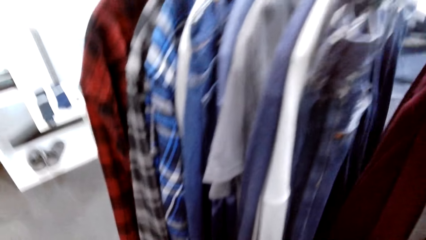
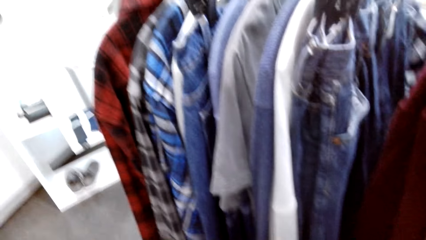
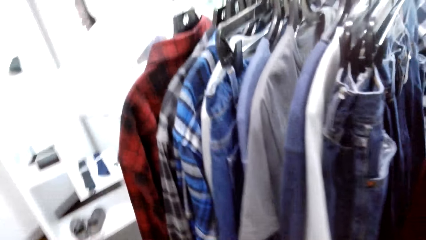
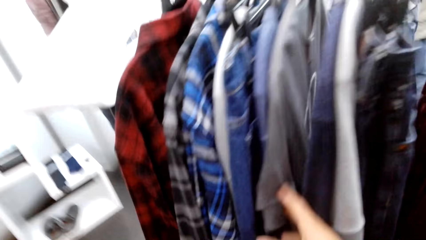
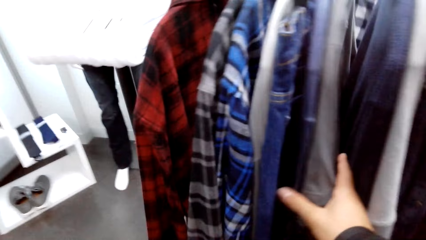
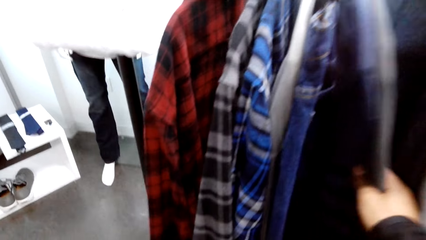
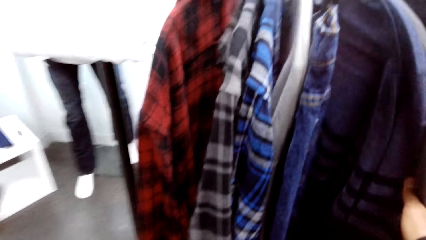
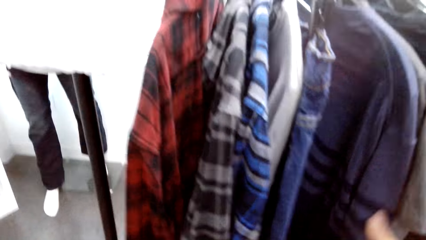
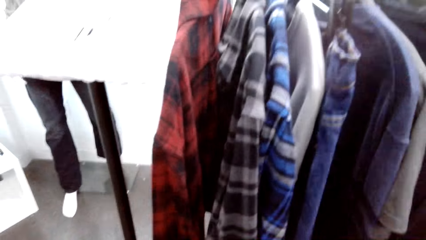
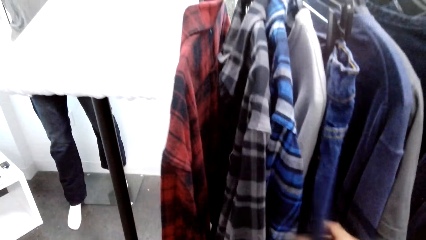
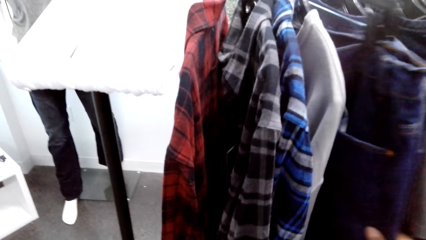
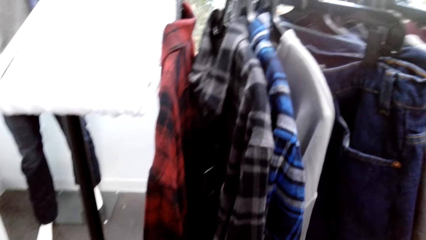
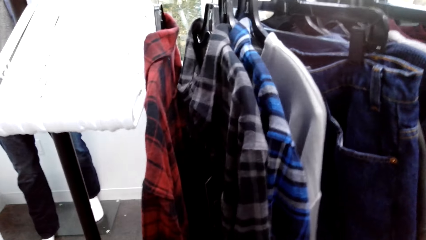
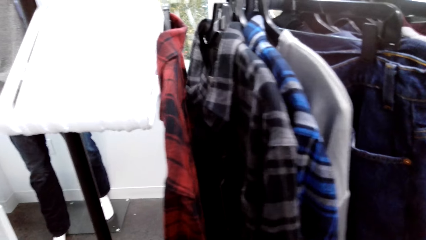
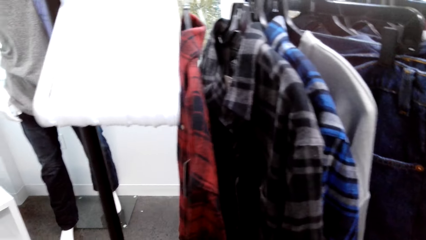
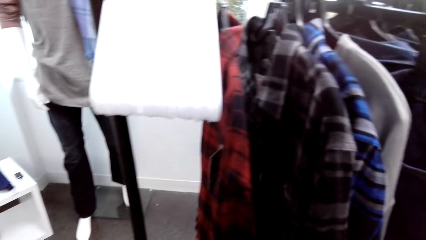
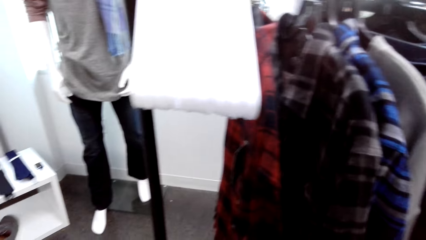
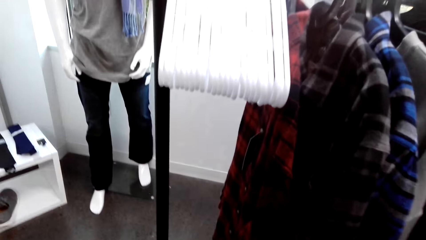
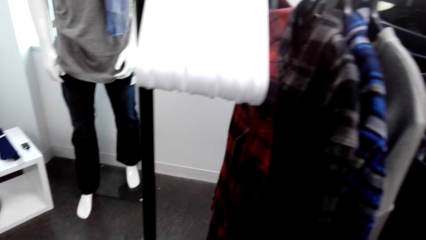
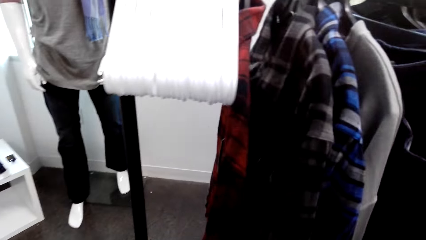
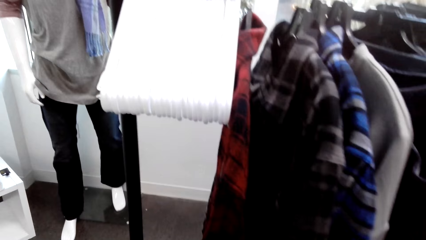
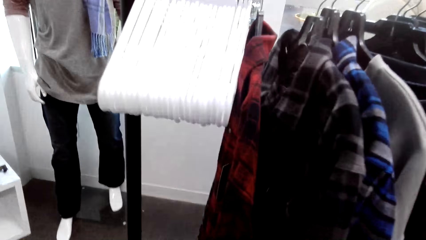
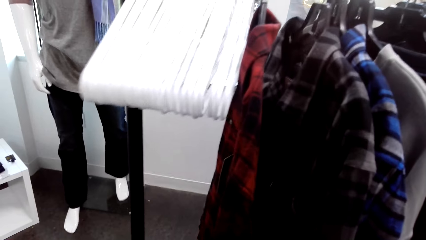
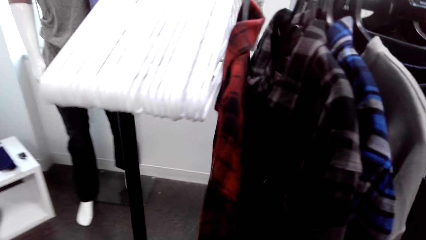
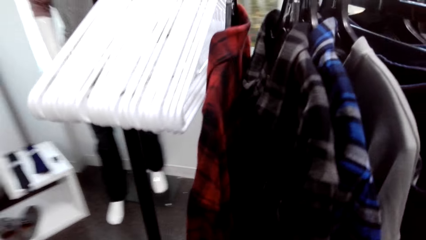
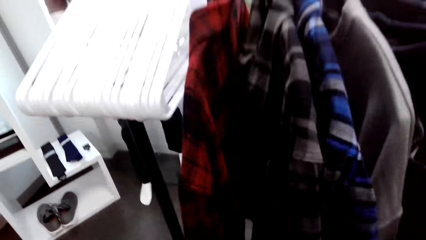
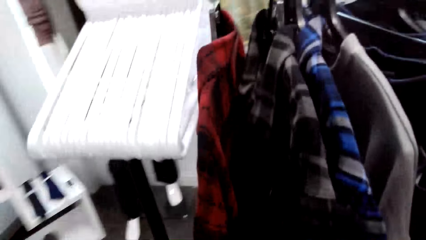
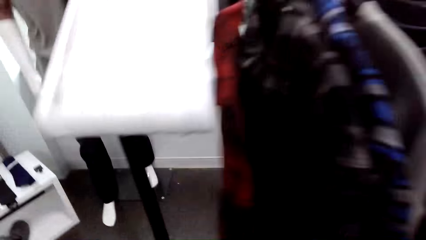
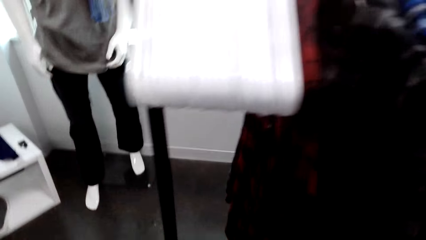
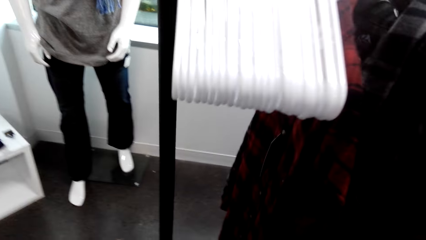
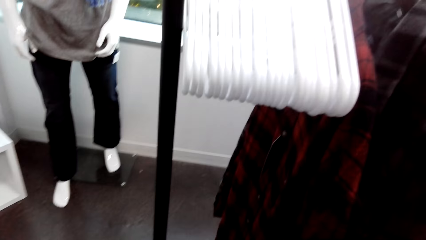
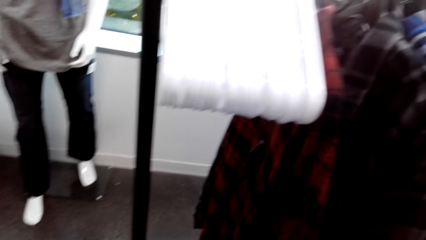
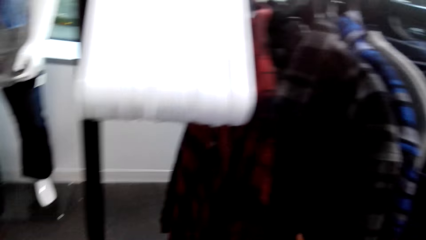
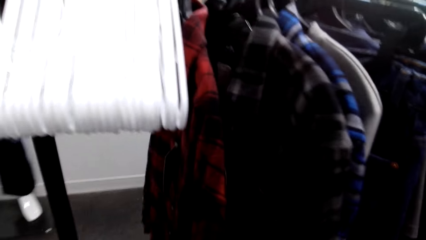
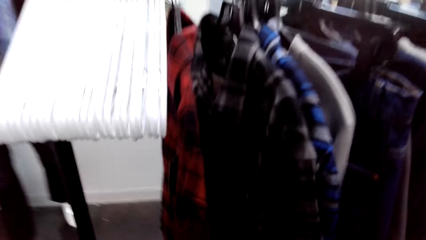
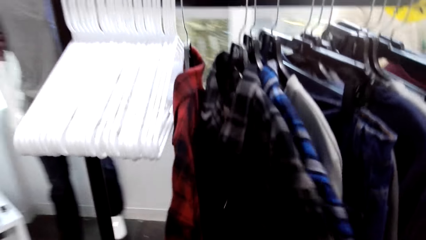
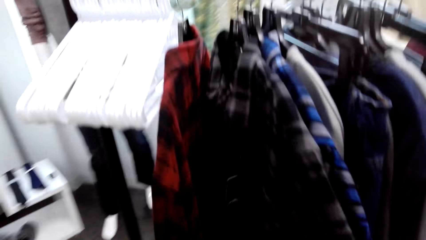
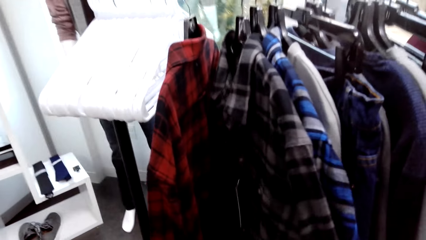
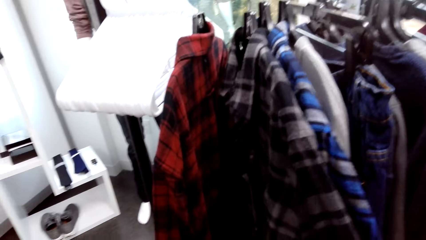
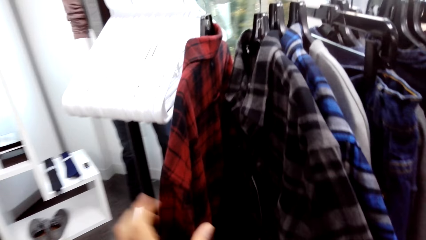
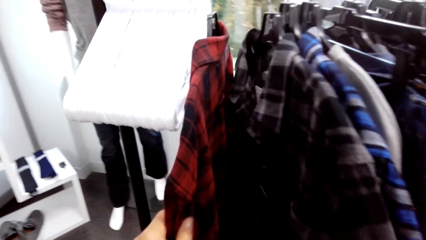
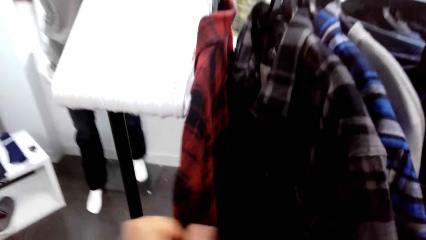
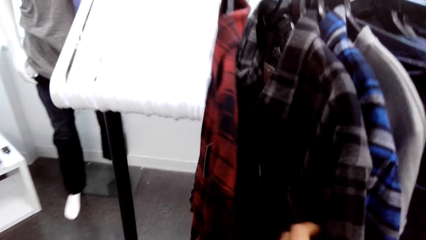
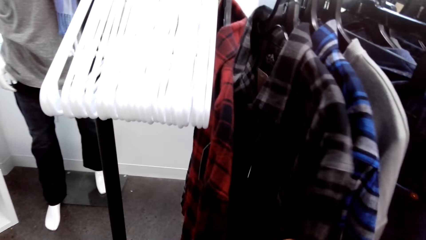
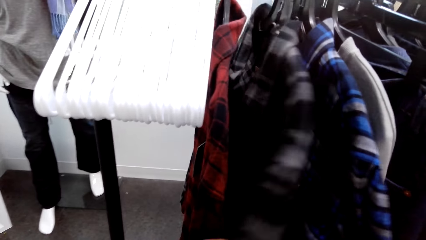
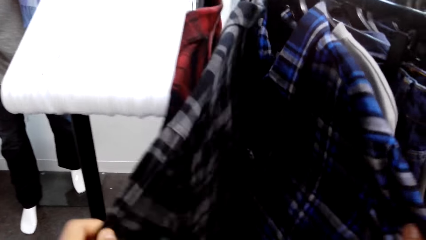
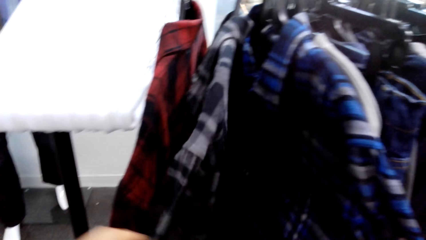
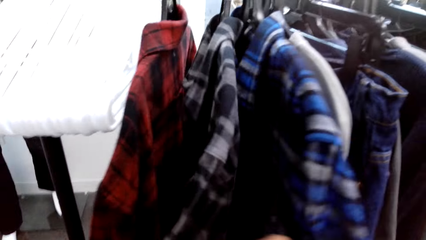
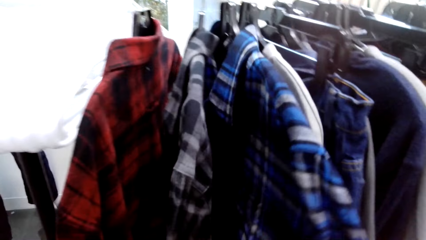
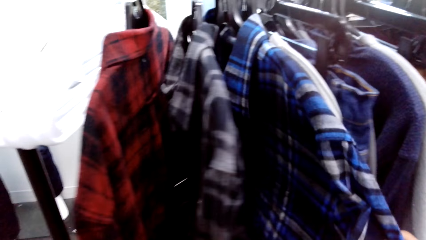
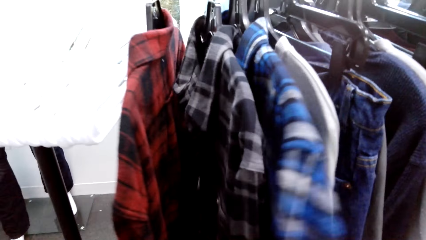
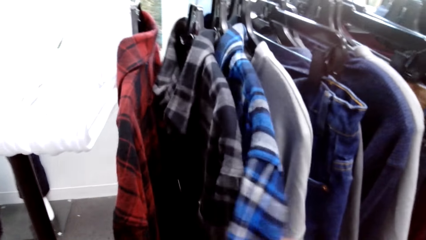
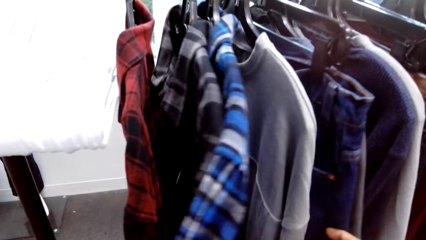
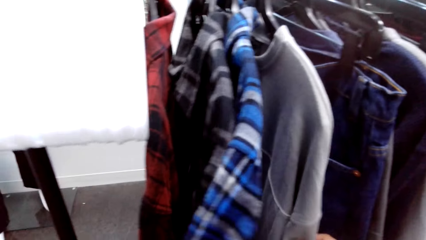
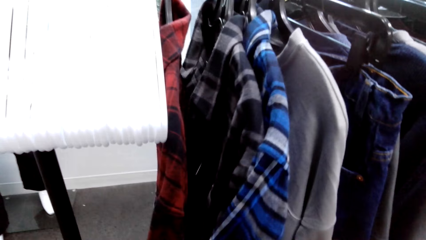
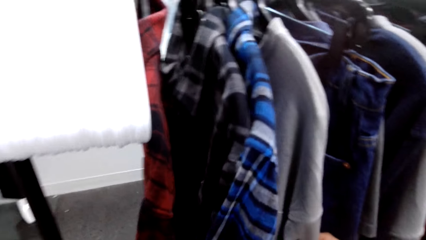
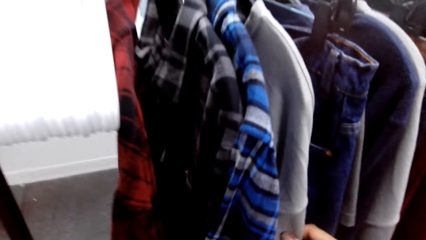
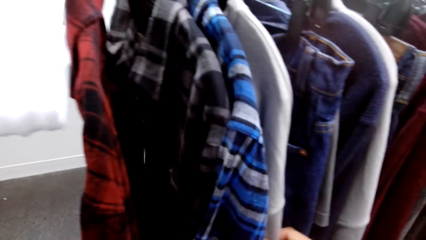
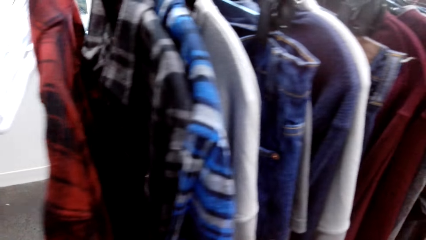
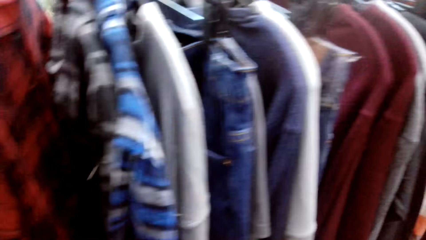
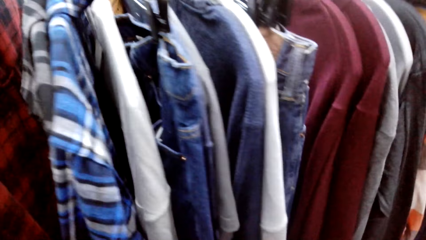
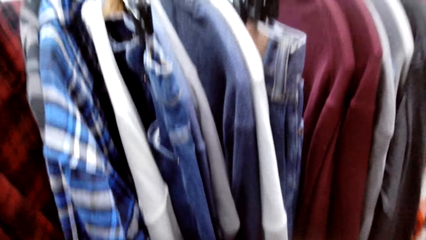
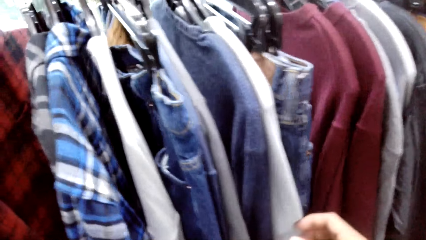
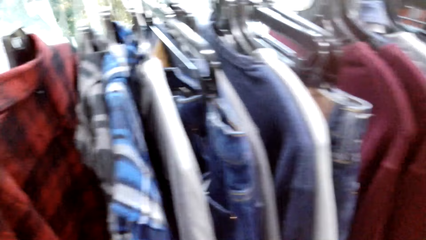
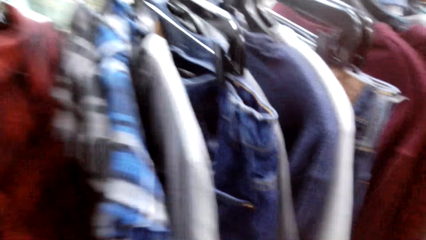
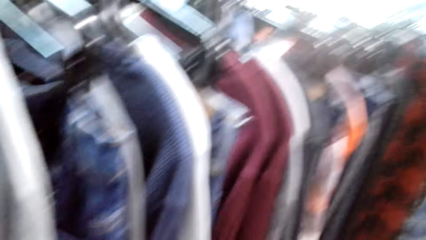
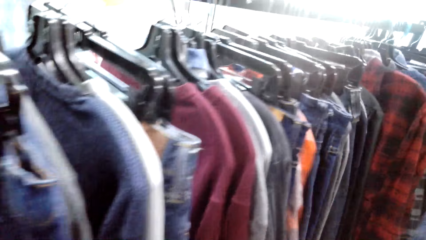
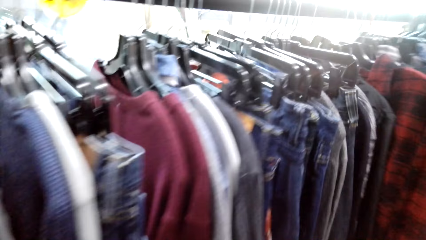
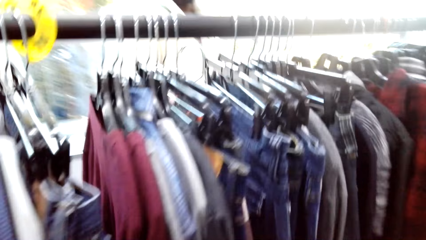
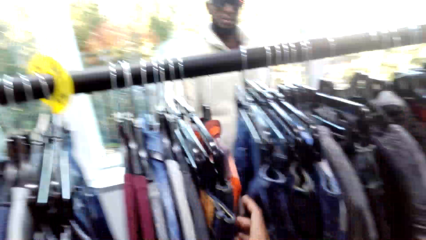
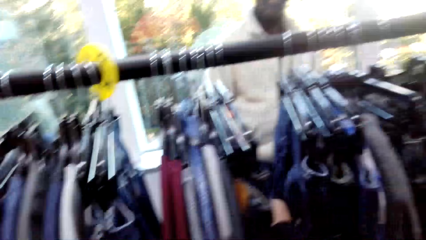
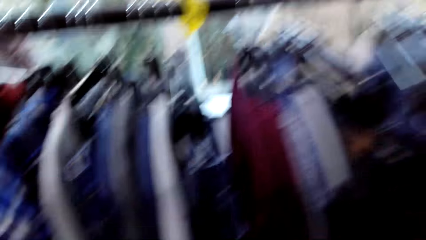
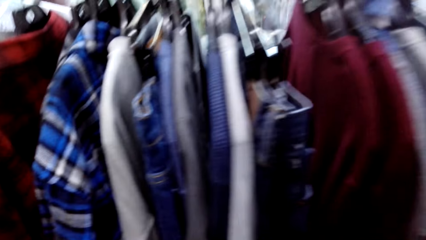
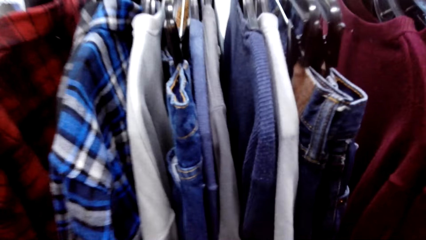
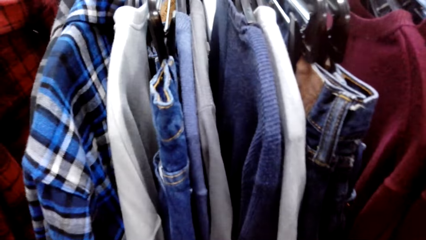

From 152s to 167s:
The camera wearer looks around. They hold the clothes on the rack. They inspect a cloth with the right hand. They look around. They hold the clothes on the rack. They look at the cloth.
